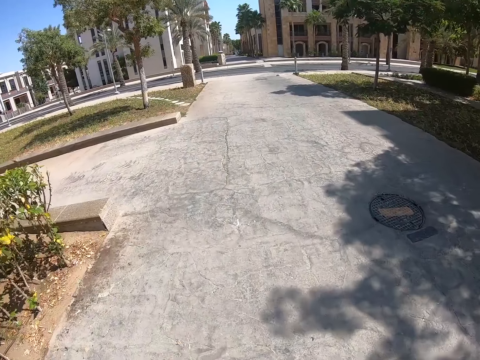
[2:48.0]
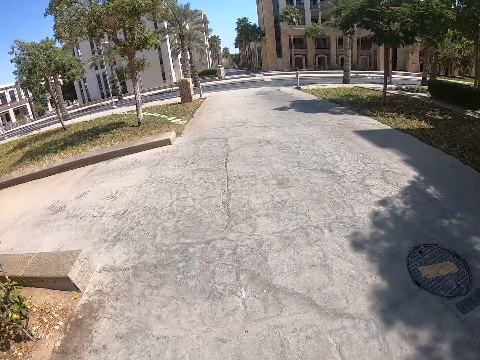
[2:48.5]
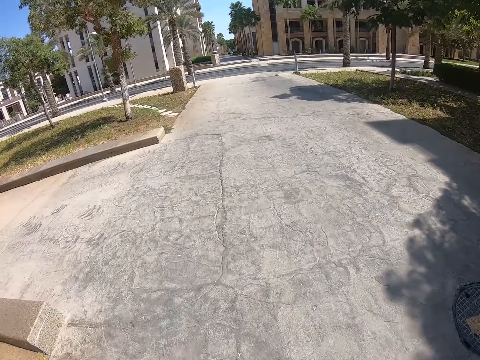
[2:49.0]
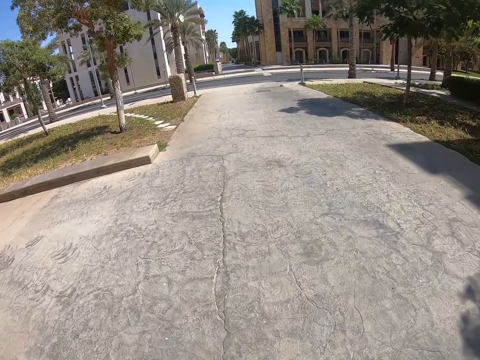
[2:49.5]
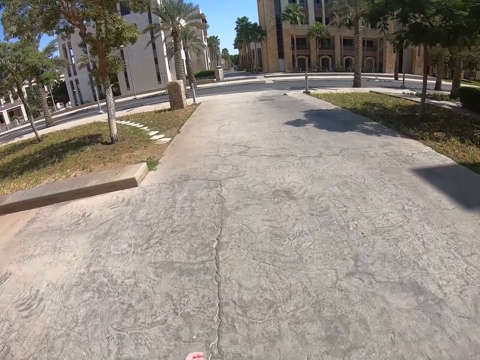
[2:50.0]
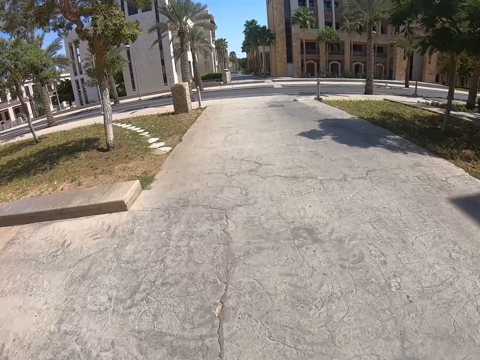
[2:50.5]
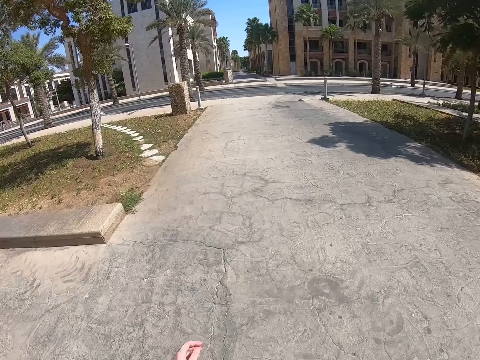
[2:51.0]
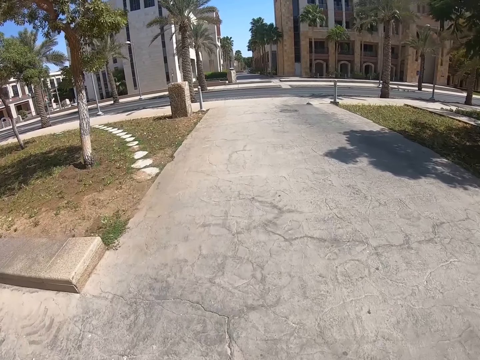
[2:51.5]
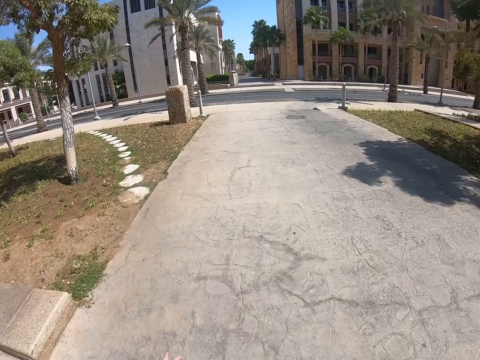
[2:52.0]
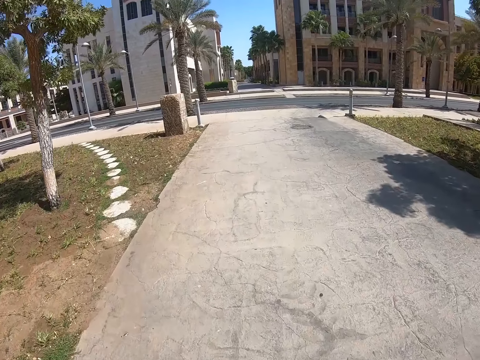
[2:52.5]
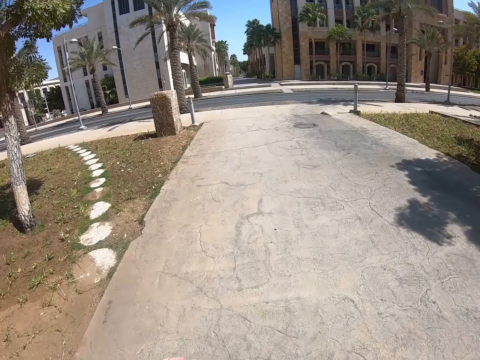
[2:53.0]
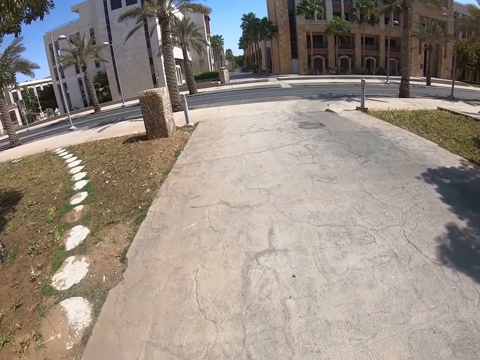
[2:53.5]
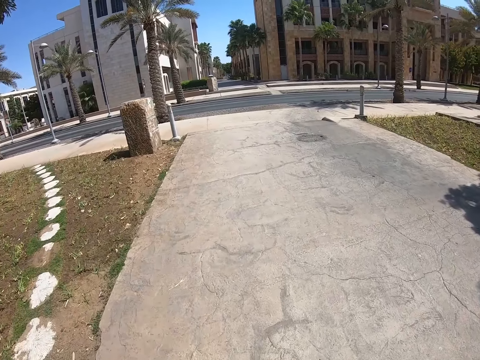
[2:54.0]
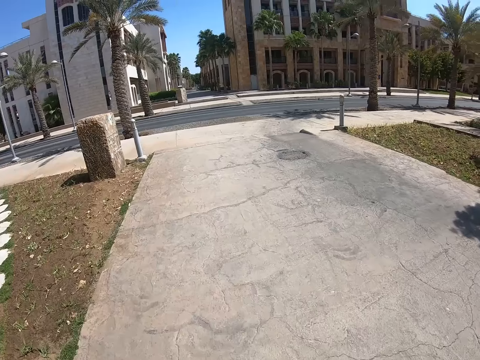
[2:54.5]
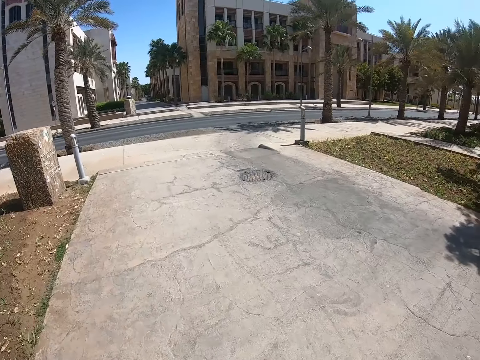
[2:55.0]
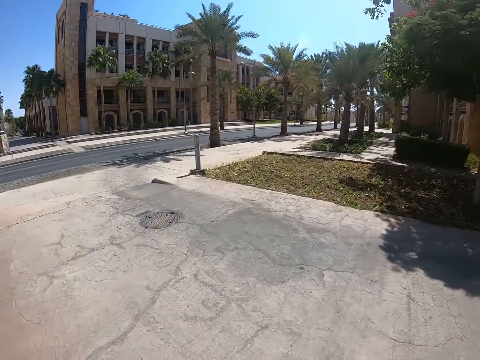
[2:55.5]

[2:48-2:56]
The camera wearer swings the left hand. They walk on the road.

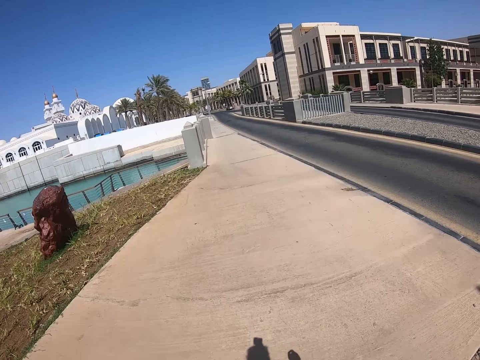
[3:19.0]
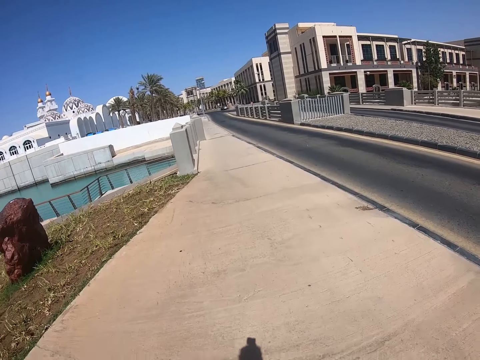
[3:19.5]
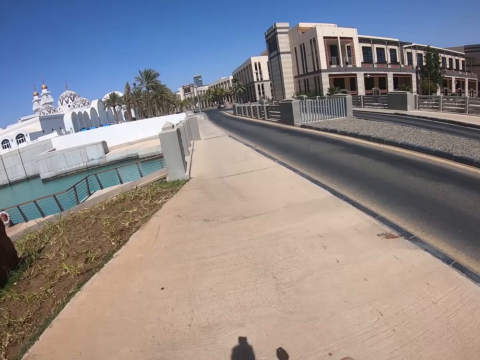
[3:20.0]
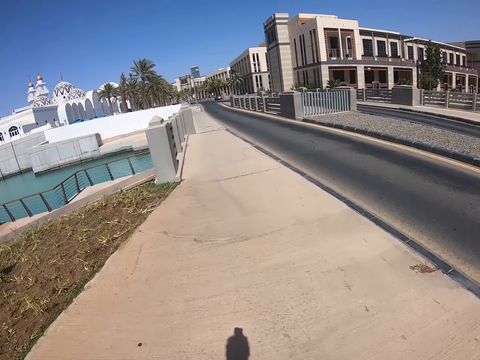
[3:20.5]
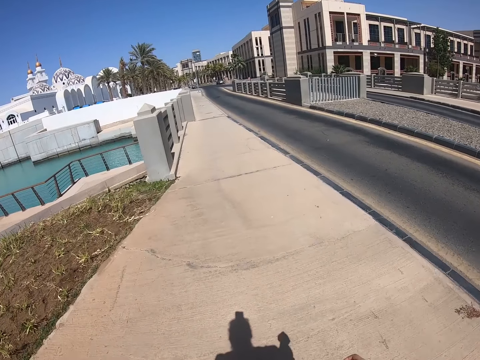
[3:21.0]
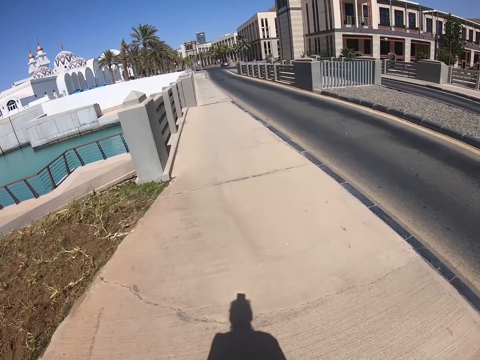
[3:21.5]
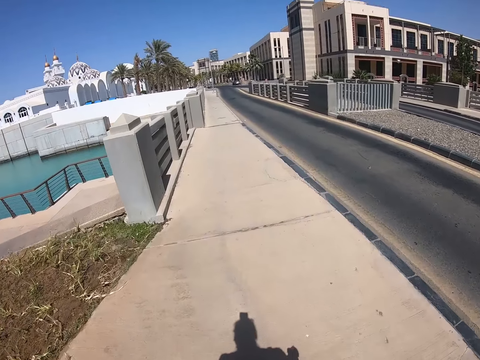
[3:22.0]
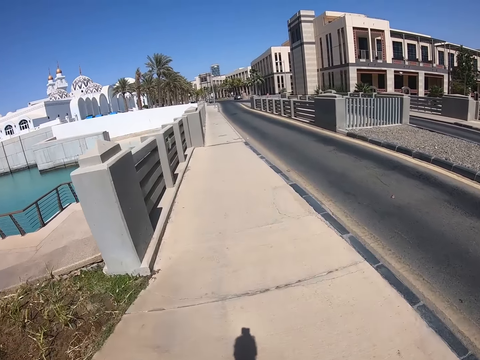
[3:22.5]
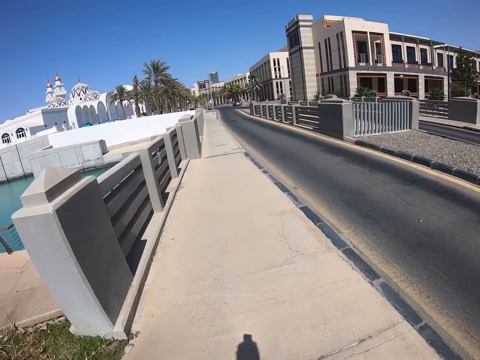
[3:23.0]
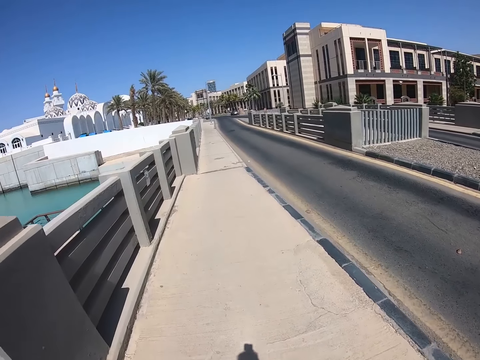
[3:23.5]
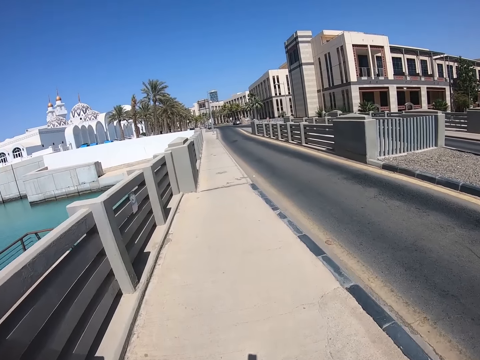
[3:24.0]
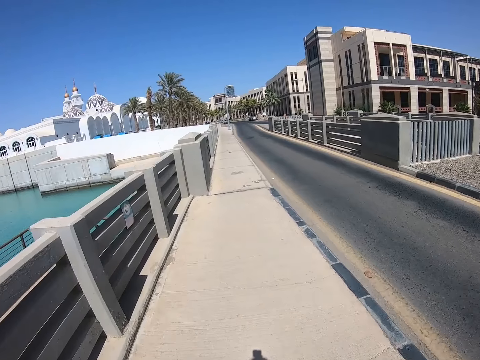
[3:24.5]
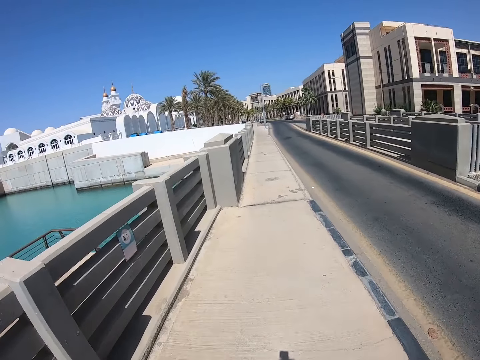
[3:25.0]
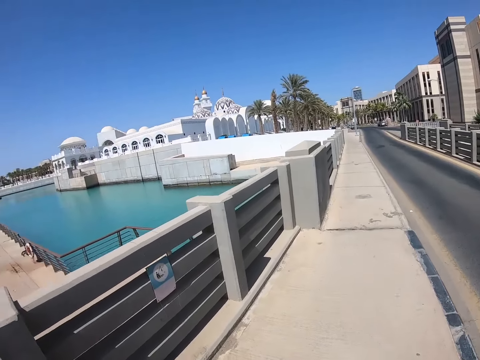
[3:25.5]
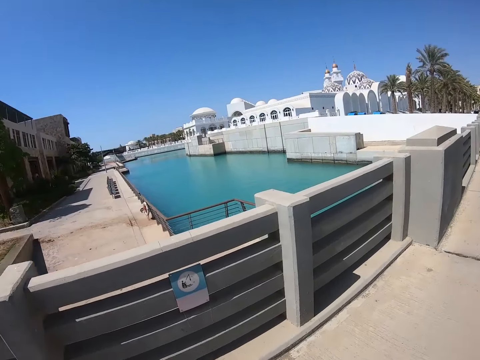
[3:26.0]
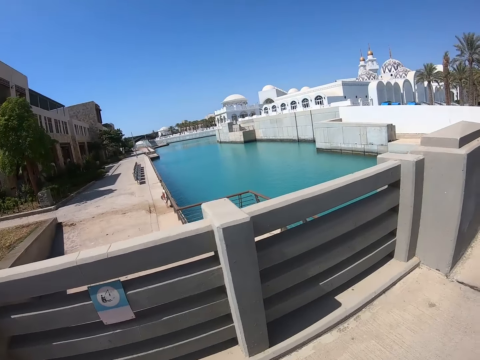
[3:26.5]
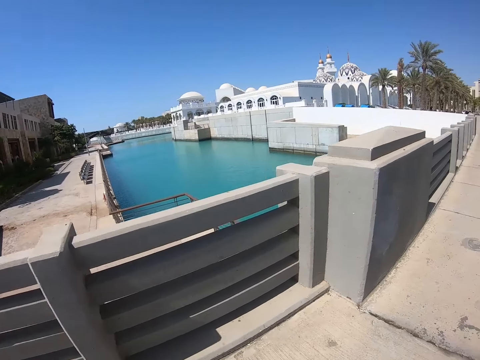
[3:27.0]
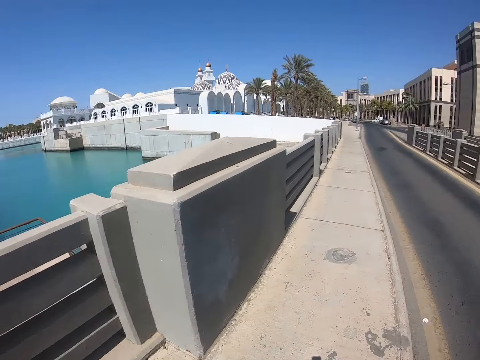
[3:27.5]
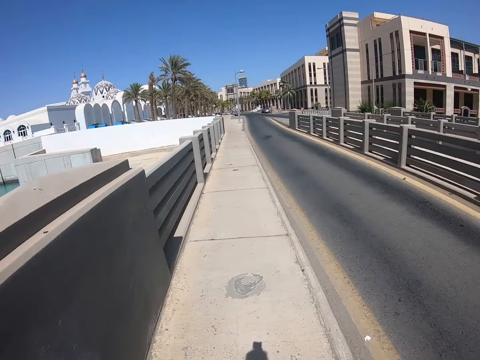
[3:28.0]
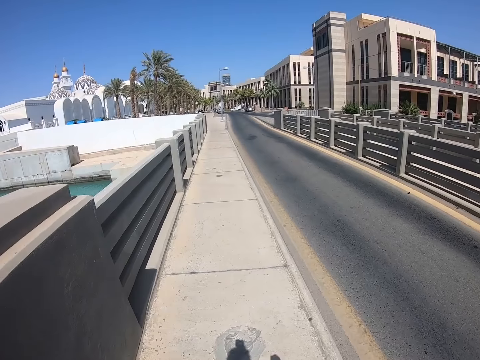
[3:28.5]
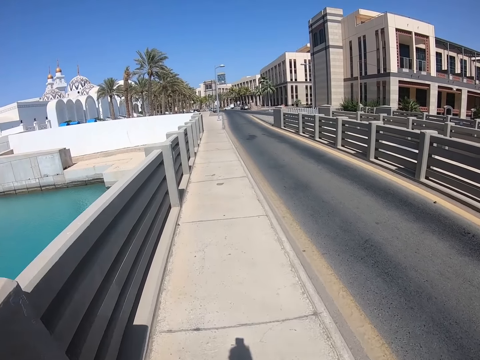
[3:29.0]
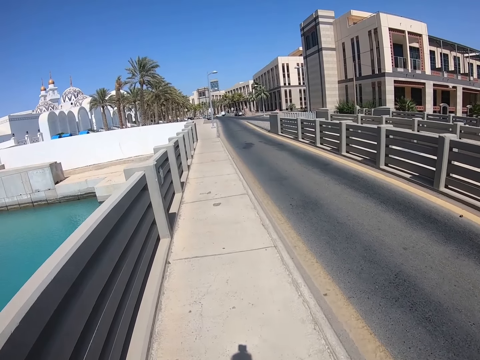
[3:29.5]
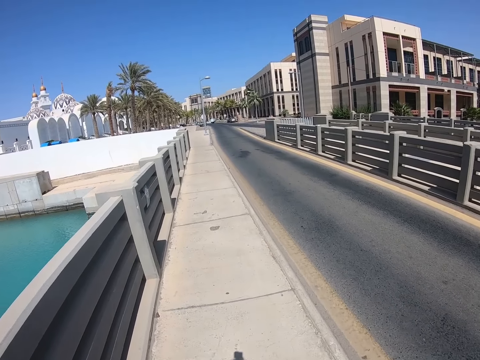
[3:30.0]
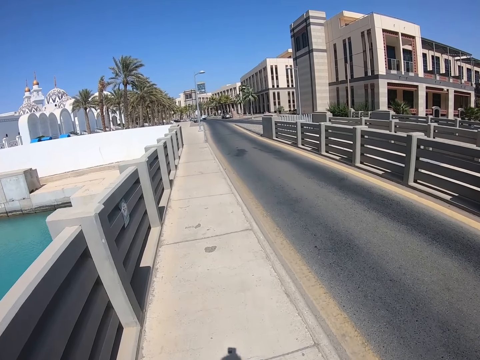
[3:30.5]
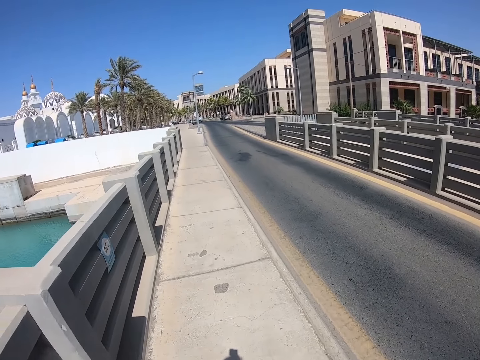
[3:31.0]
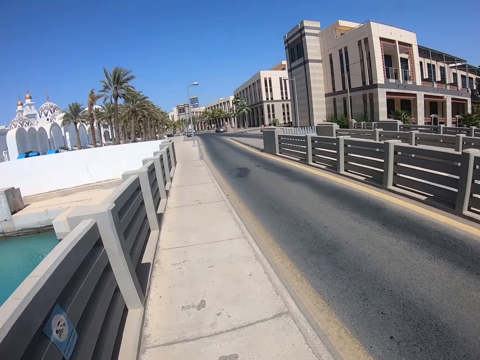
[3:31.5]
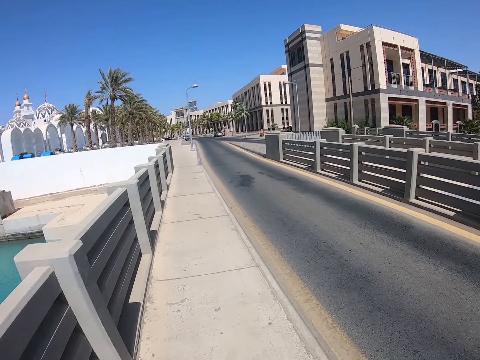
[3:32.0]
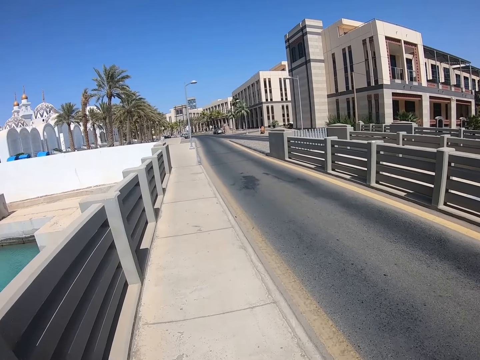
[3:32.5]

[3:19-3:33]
The camera wearer swings the right hand. They walk on the foot path. They look aside. They walk on the foot path.

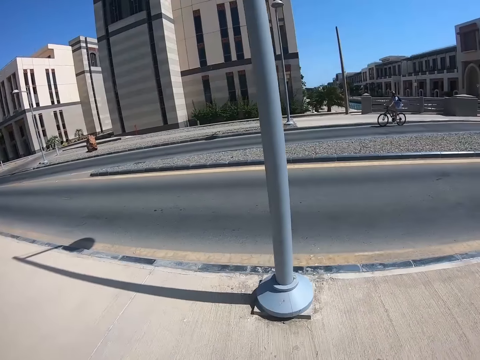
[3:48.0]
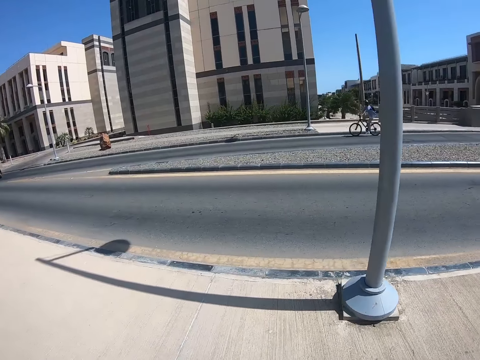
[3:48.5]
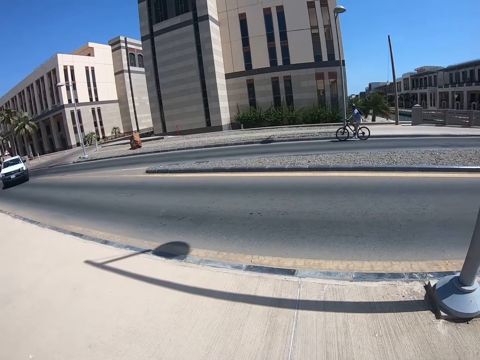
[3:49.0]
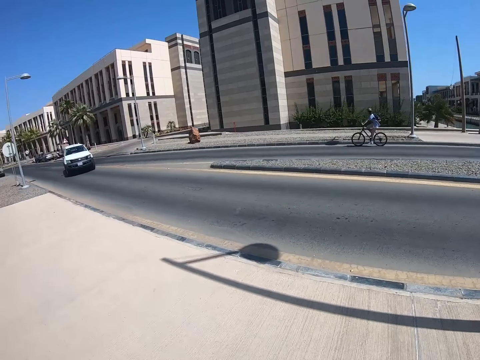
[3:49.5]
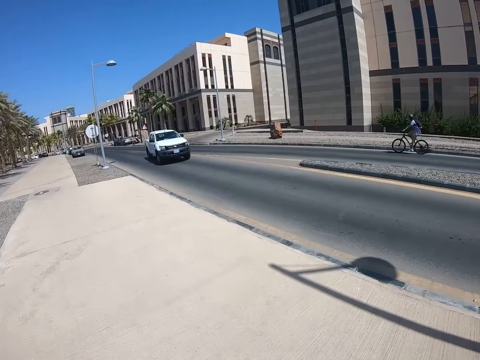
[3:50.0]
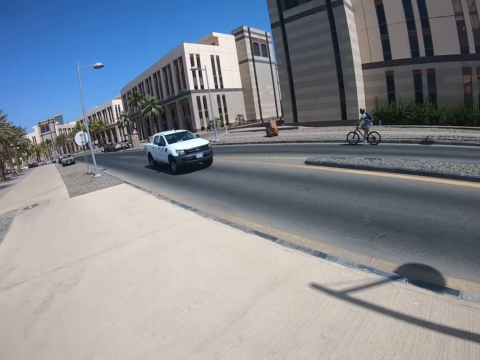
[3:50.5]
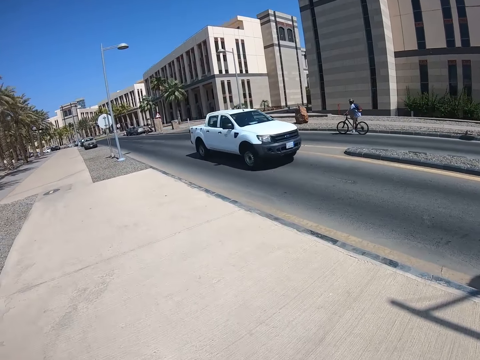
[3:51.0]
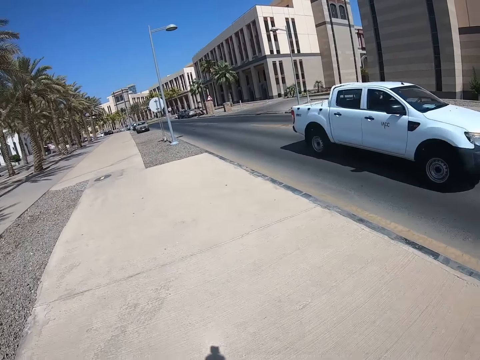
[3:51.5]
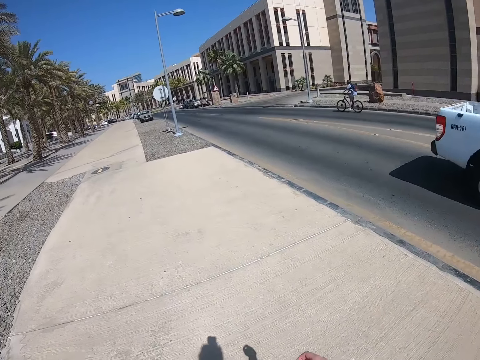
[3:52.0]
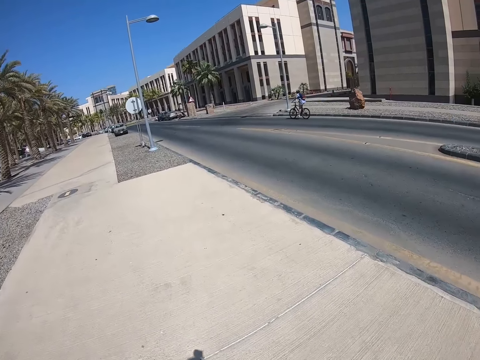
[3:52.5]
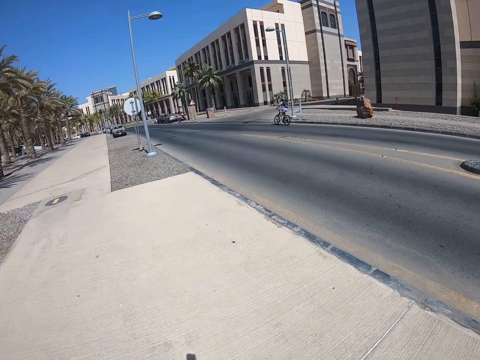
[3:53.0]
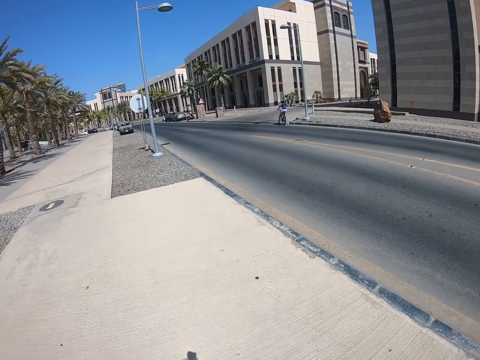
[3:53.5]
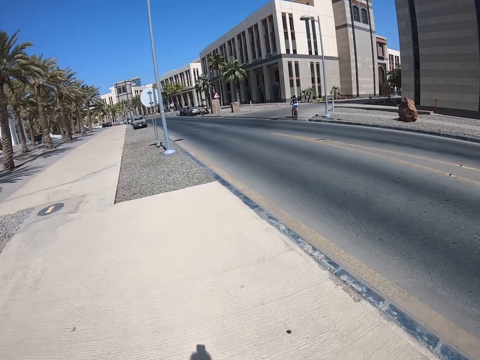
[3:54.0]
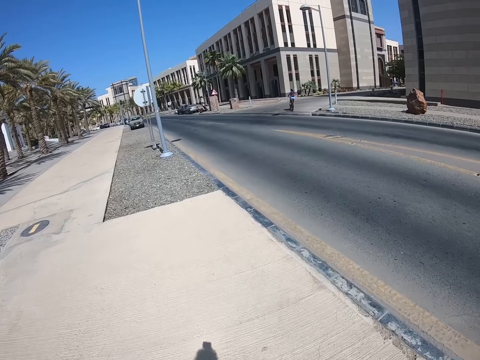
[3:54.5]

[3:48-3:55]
The camera wearer looks aside. A person rides a bicycle. The camera wearer walks on the road.
